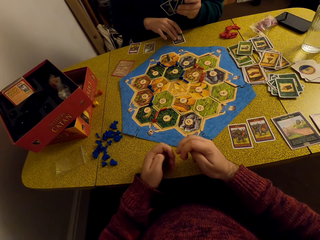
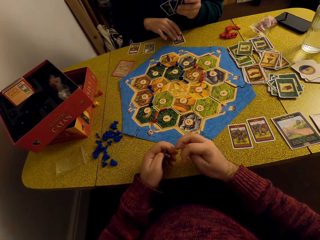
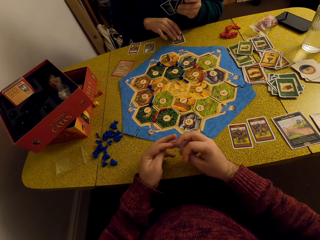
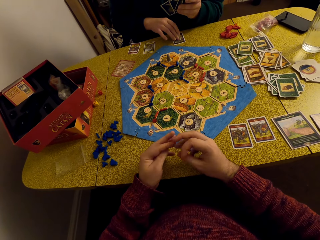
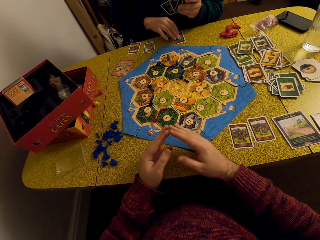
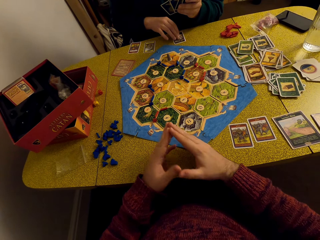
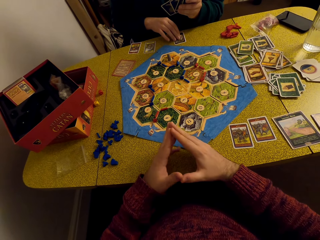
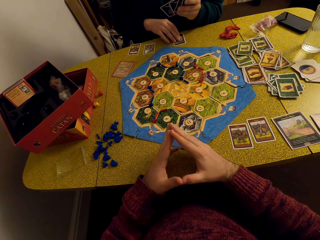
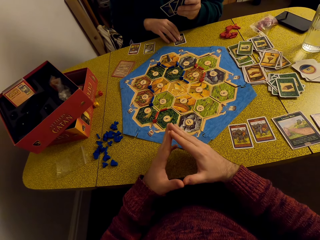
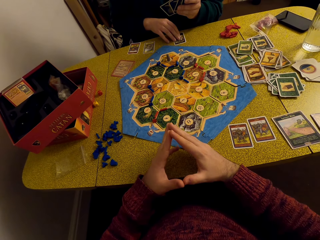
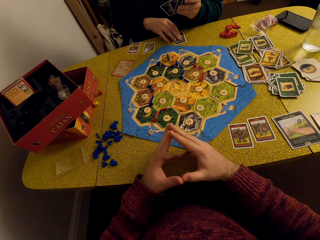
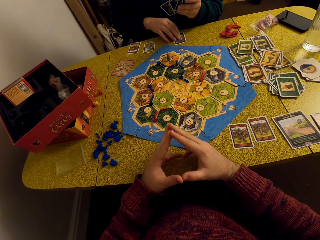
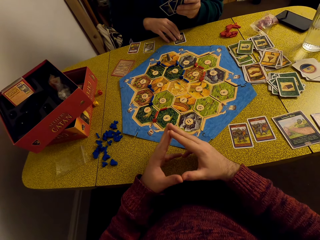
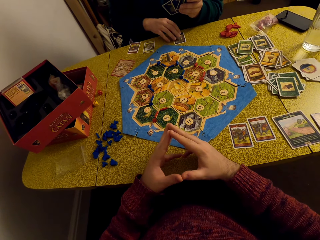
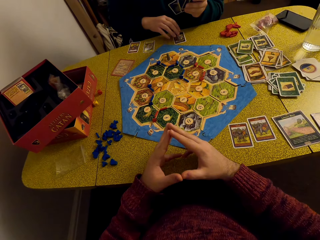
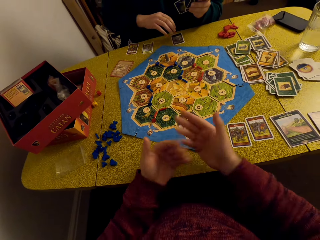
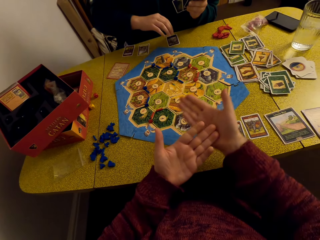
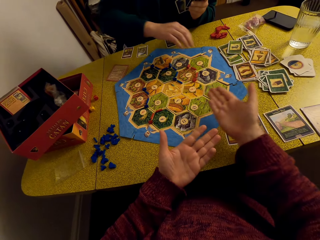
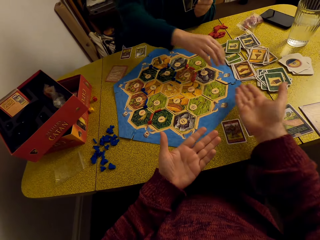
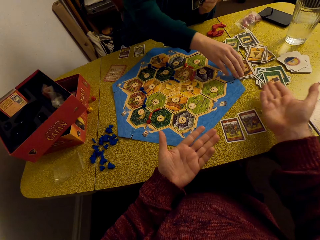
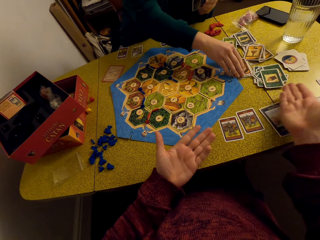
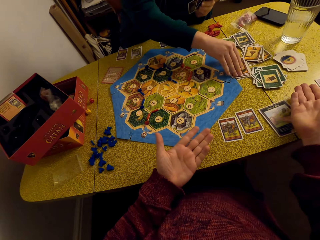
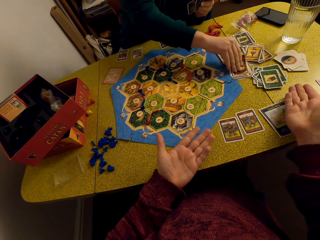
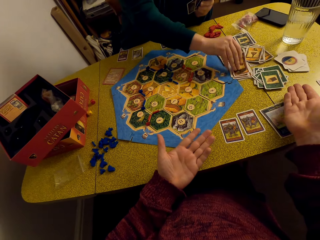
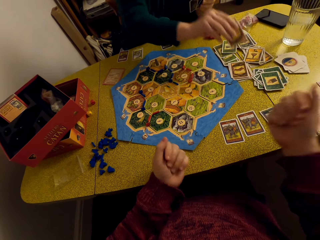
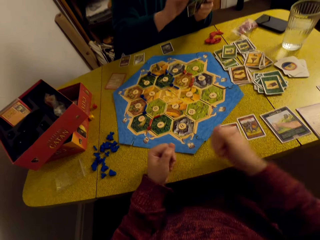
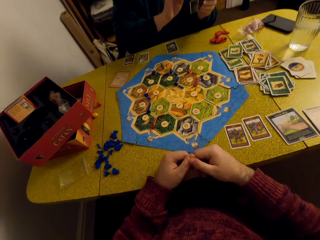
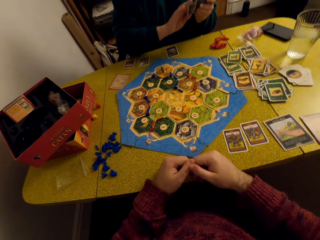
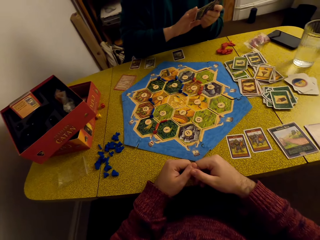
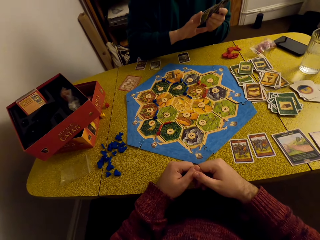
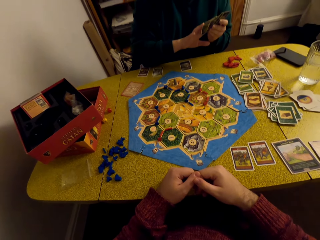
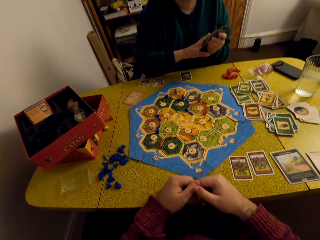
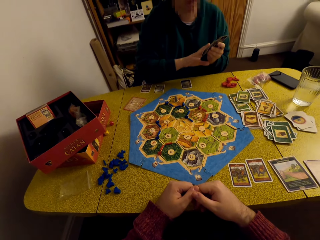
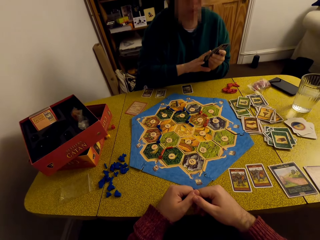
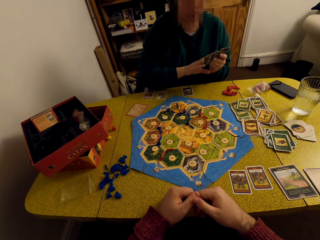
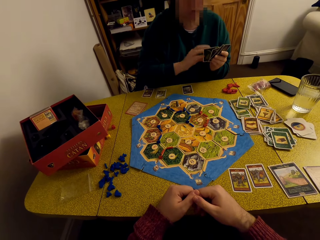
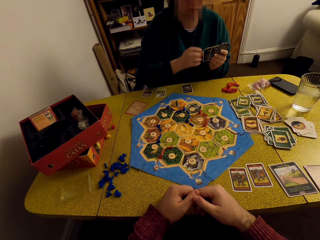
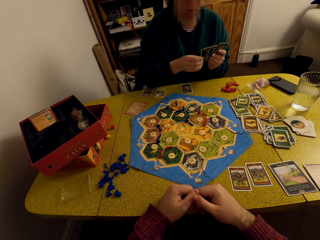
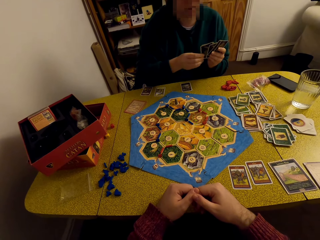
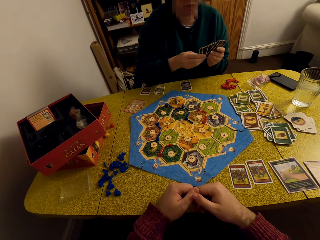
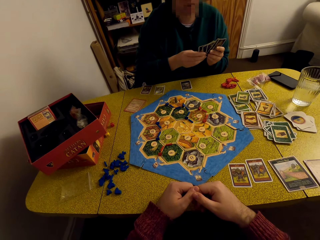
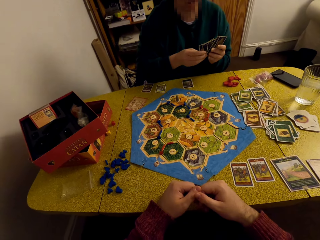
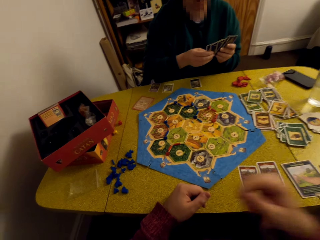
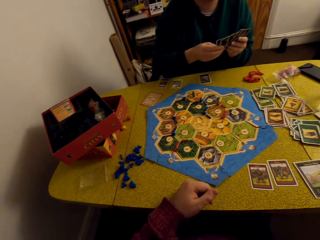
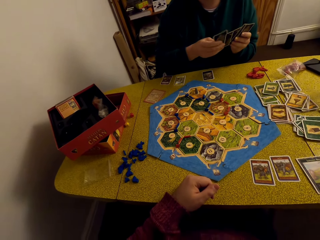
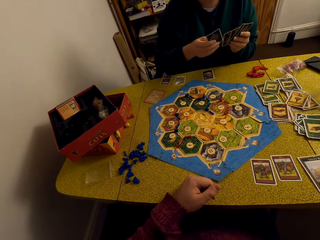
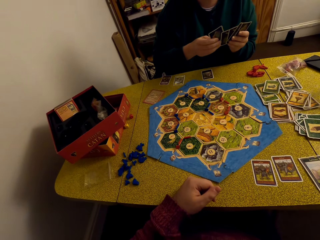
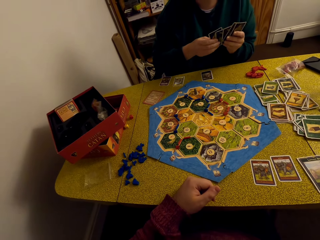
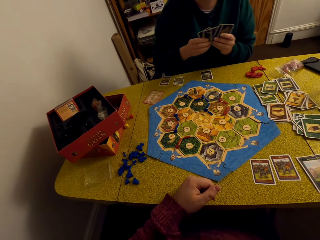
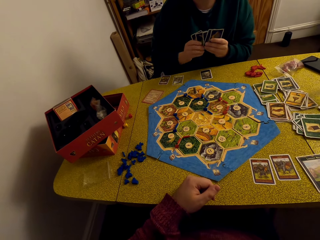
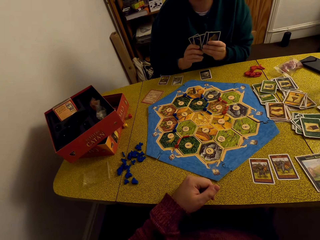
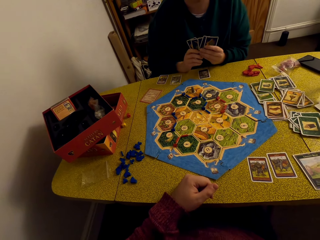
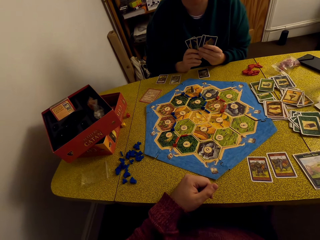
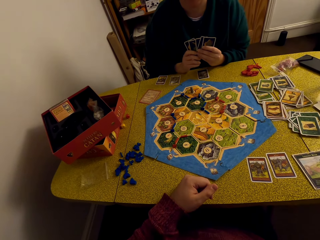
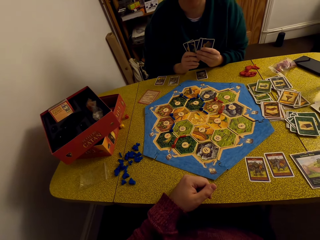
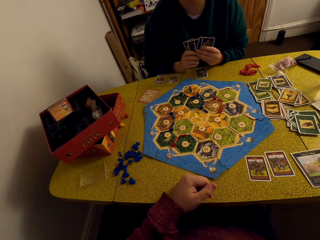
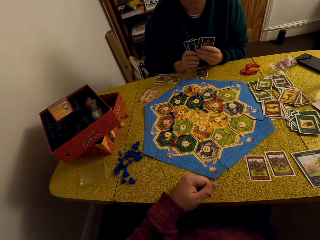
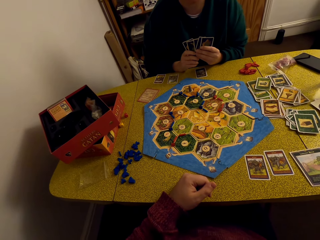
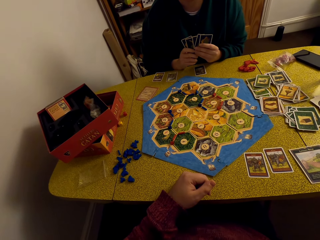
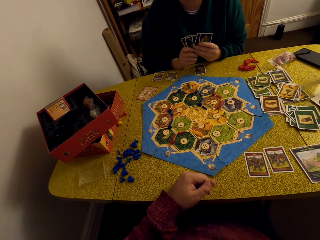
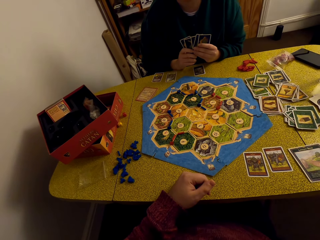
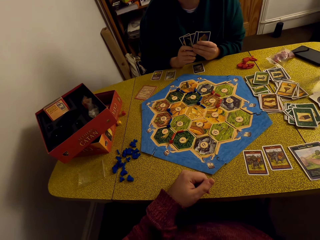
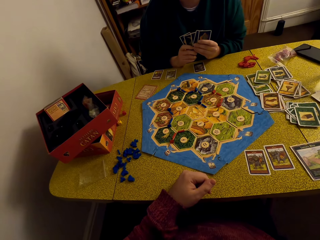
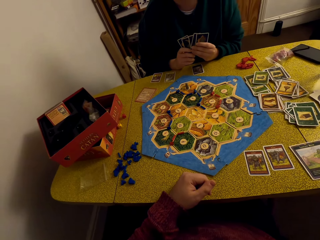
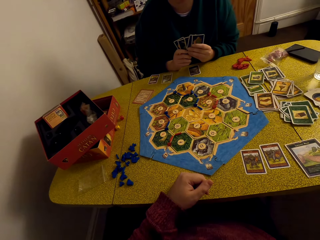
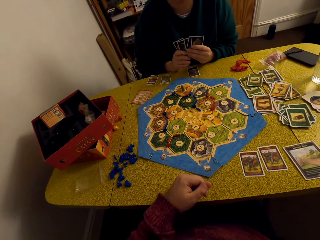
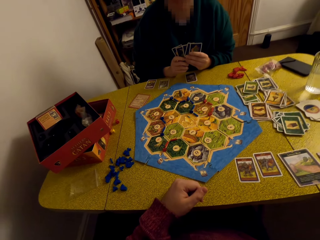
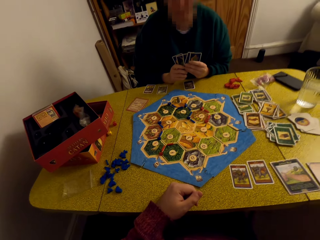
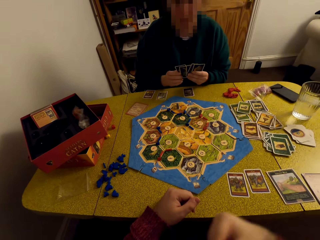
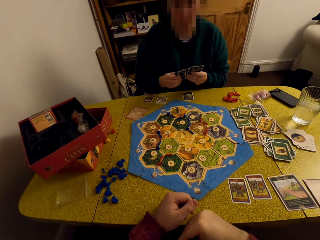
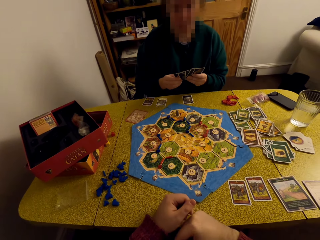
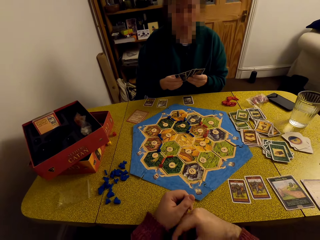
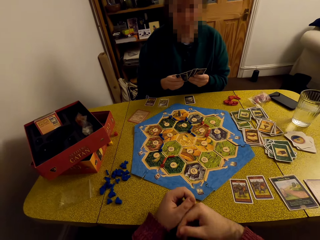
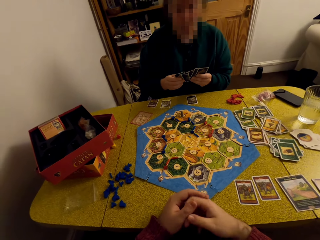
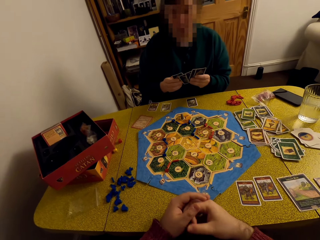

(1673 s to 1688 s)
A woman converses with the camera wearer. The woman picks a card from the table. The camera wearer picks a card from the table. The woman looks at the cards. The camera wearer lifts his hand. The woman looks at the cards.

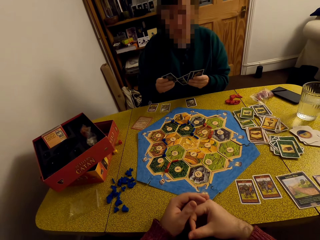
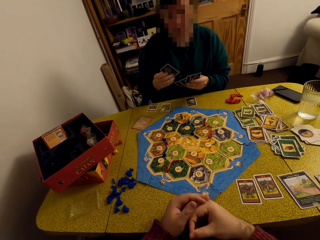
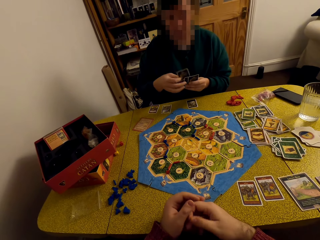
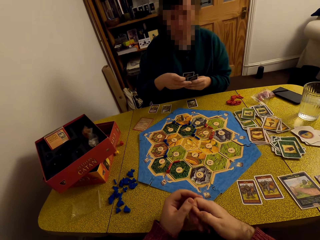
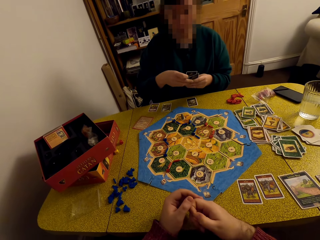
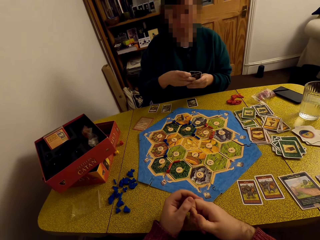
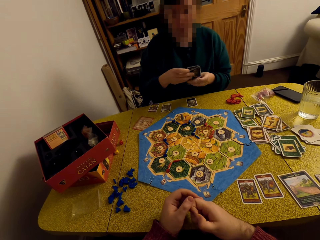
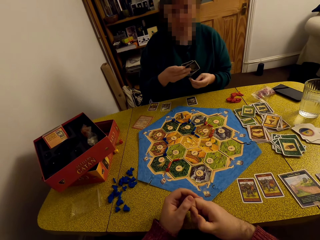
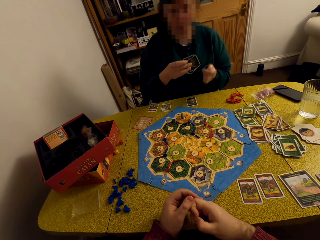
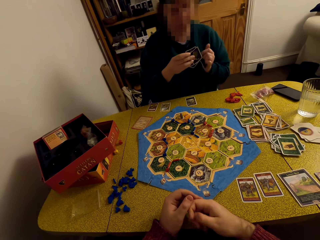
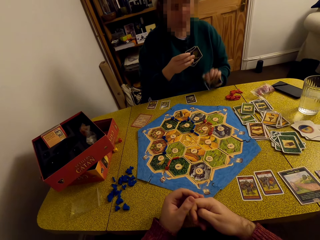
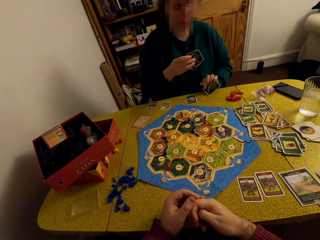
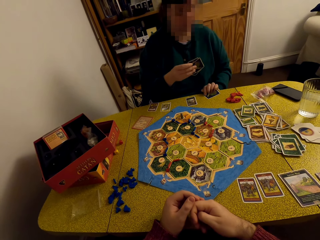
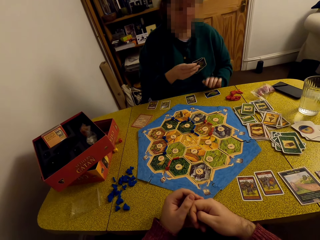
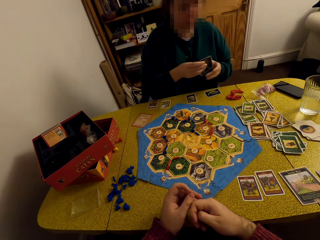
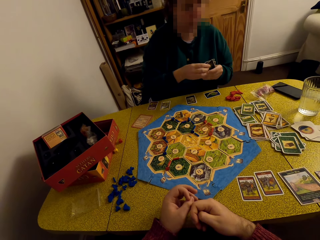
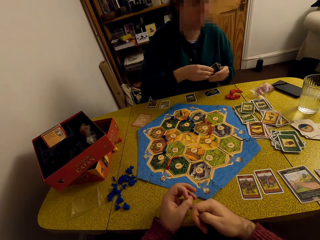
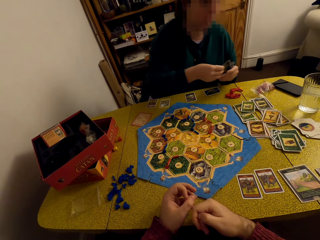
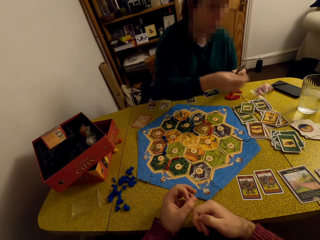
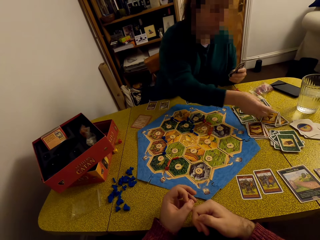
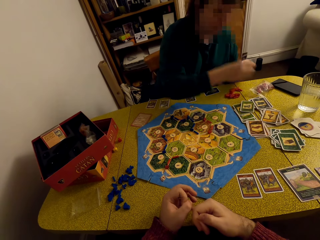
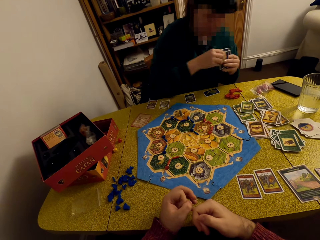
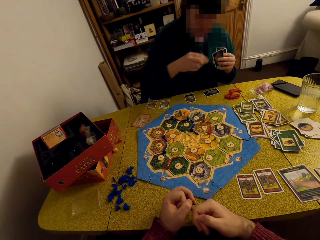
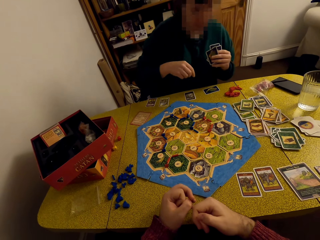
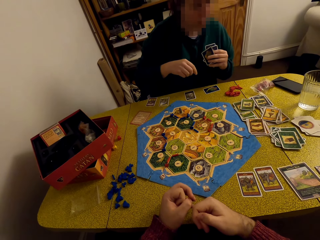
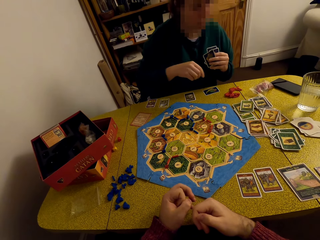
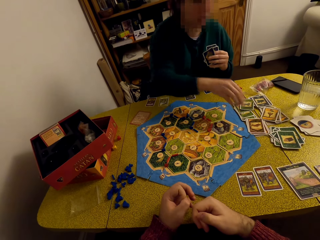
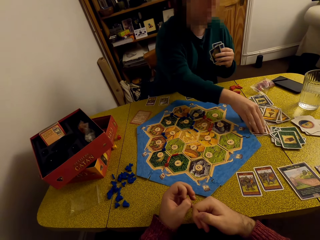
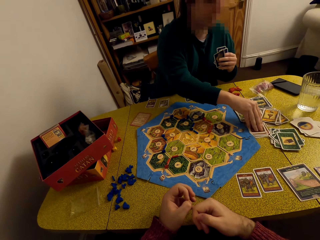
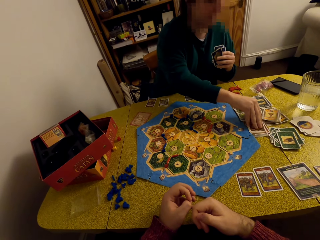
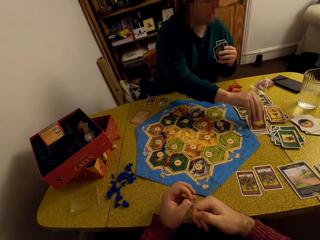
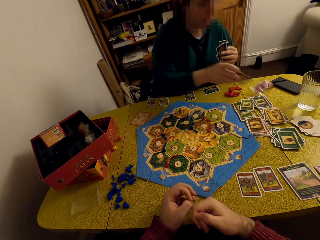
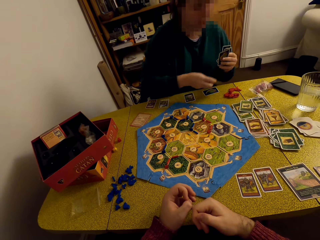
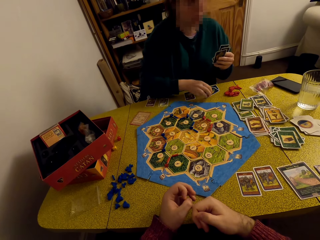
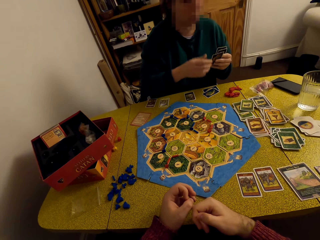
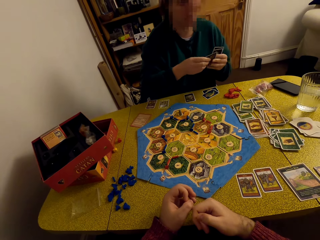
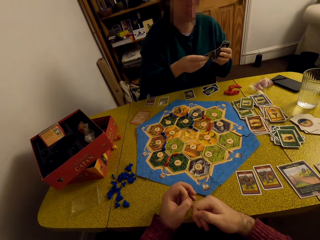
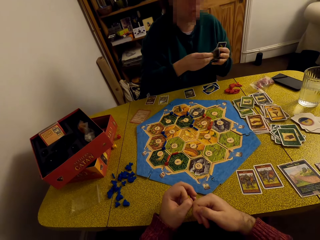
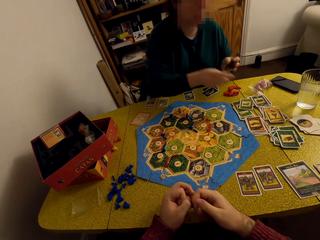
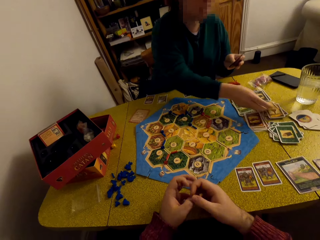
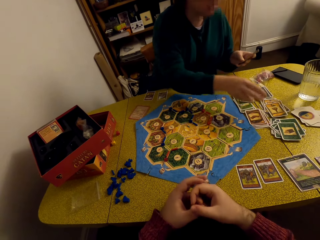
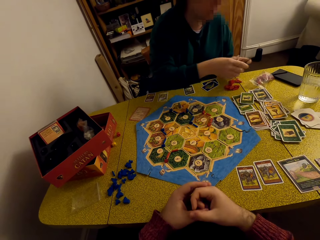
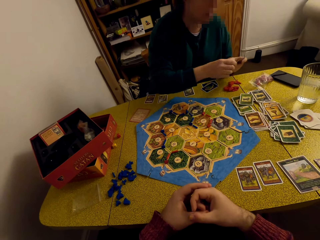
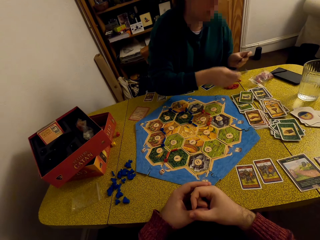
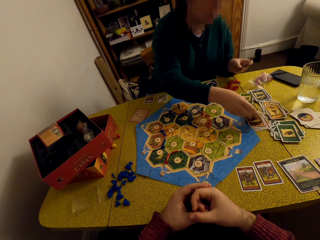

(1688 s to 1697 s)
The camera wearer puts a card down. A woman drops cards on the table. The woman picks a card from the table. The camera wearer picks a card from the table. The woman places cards on the table. The camera wearer puts a card down.
